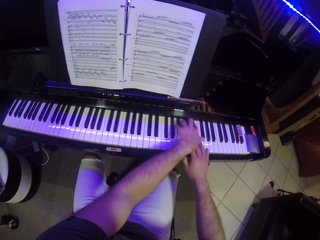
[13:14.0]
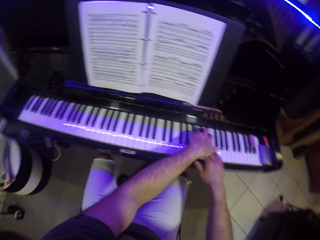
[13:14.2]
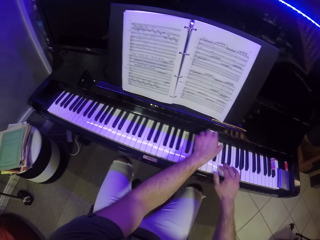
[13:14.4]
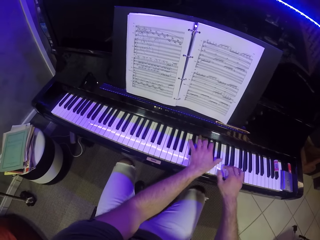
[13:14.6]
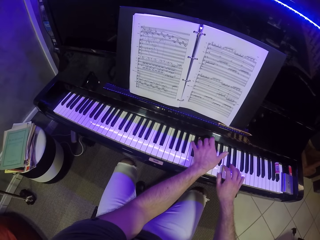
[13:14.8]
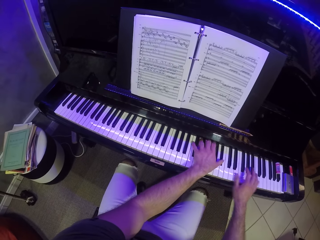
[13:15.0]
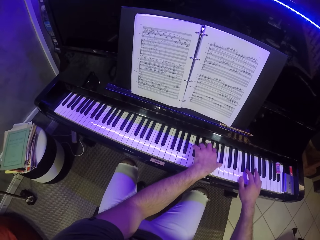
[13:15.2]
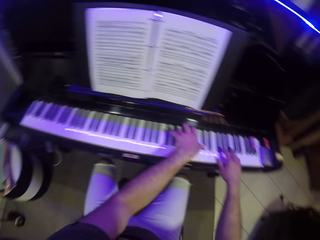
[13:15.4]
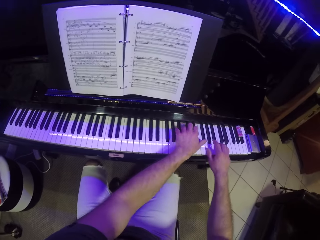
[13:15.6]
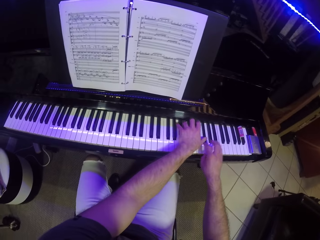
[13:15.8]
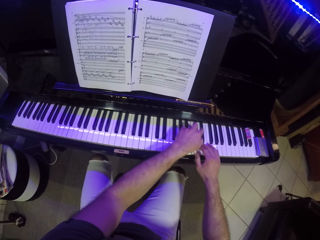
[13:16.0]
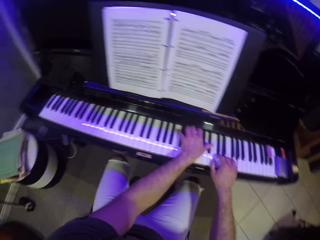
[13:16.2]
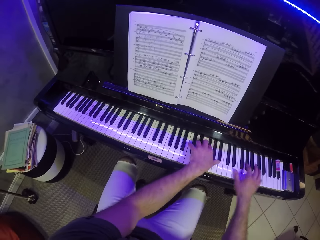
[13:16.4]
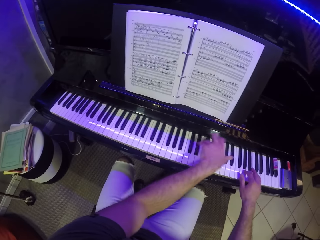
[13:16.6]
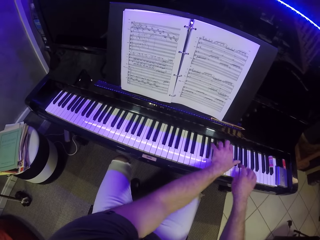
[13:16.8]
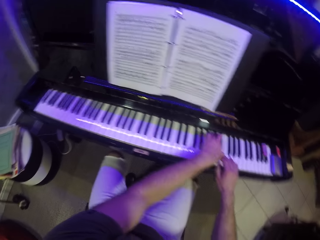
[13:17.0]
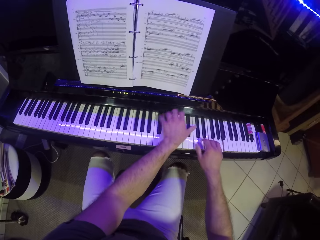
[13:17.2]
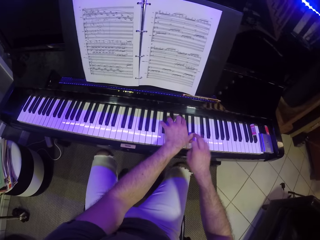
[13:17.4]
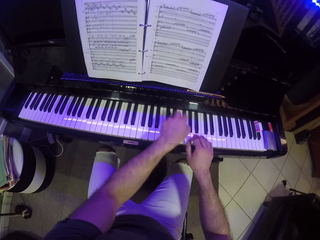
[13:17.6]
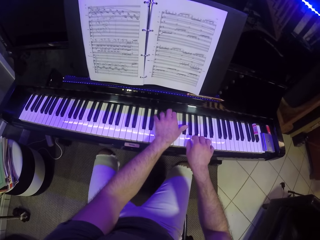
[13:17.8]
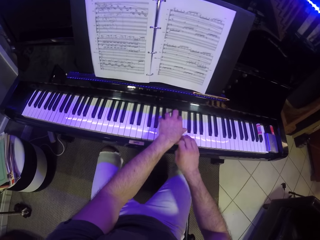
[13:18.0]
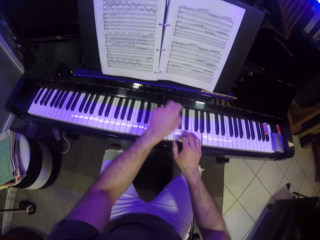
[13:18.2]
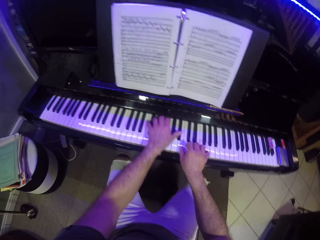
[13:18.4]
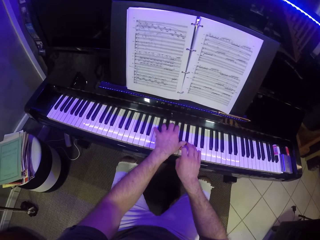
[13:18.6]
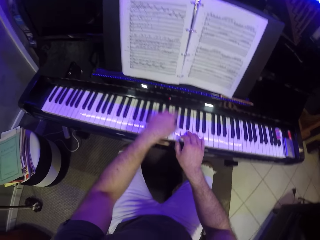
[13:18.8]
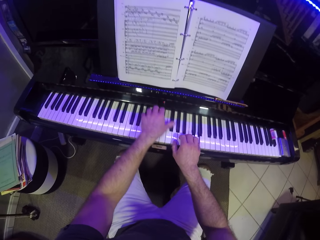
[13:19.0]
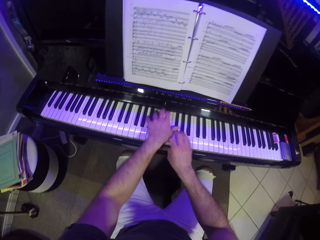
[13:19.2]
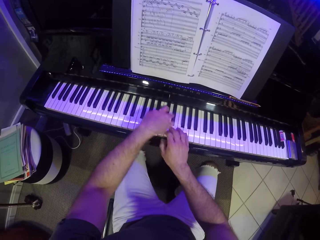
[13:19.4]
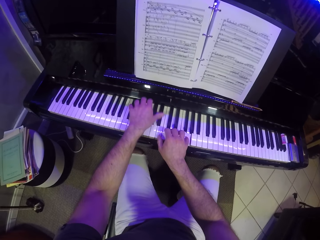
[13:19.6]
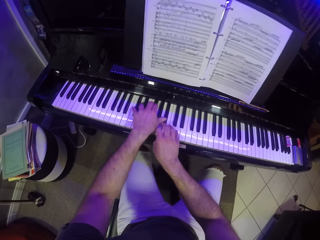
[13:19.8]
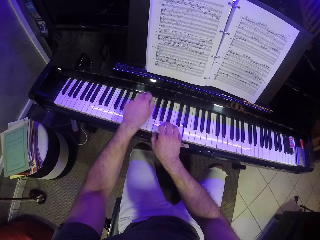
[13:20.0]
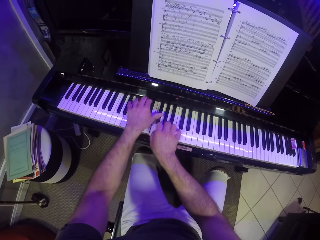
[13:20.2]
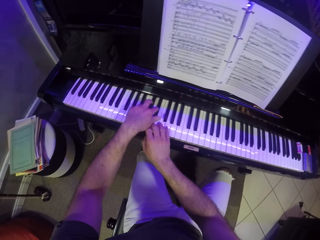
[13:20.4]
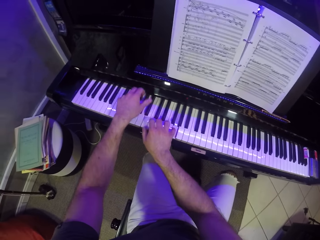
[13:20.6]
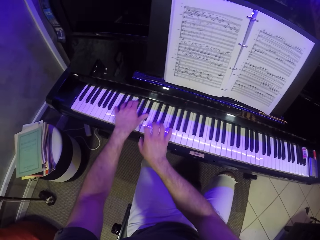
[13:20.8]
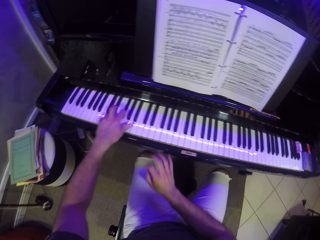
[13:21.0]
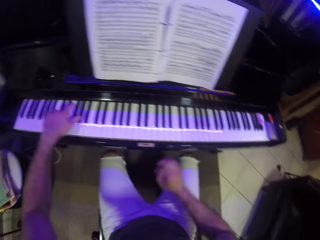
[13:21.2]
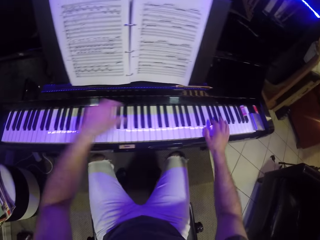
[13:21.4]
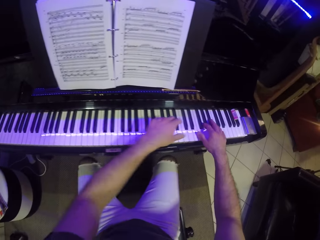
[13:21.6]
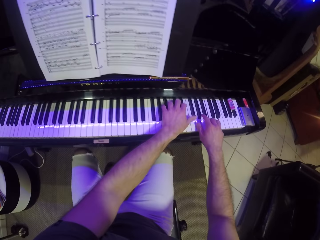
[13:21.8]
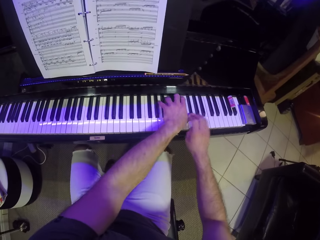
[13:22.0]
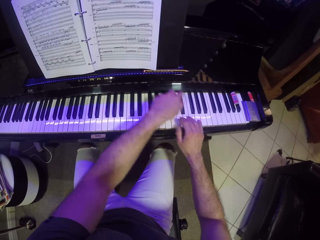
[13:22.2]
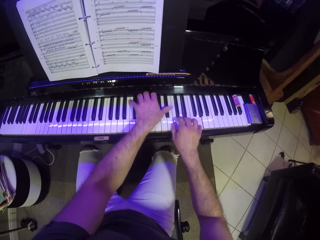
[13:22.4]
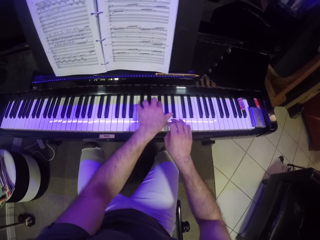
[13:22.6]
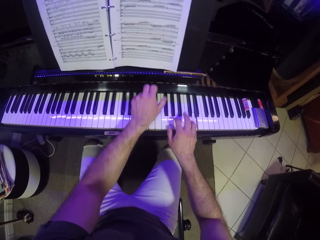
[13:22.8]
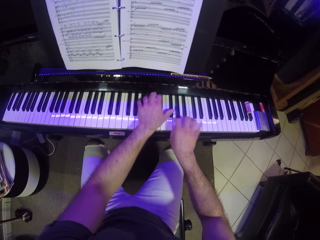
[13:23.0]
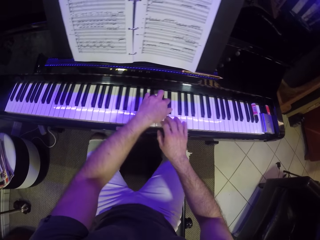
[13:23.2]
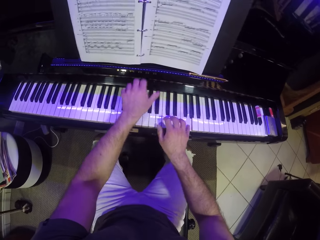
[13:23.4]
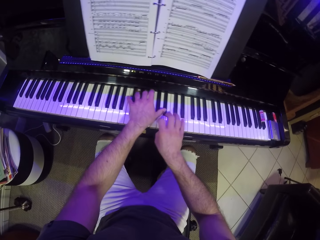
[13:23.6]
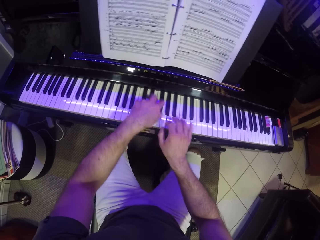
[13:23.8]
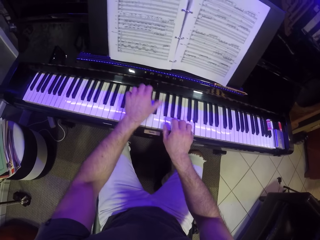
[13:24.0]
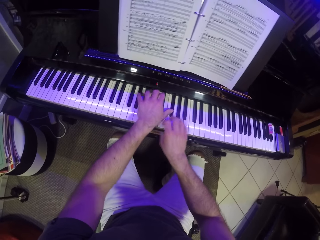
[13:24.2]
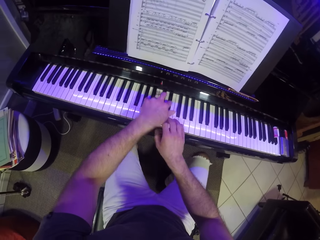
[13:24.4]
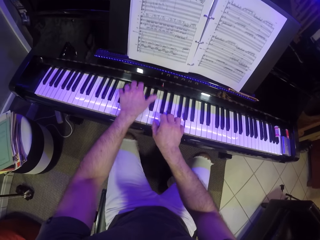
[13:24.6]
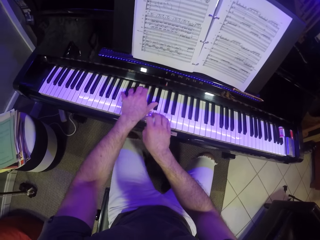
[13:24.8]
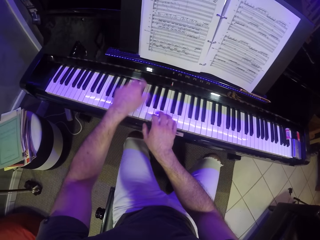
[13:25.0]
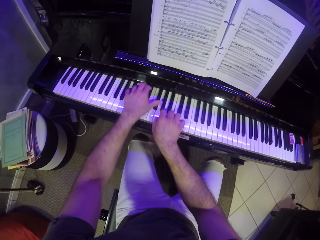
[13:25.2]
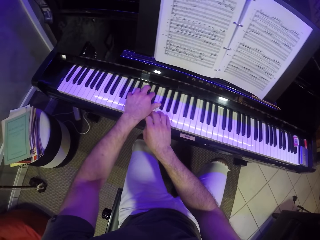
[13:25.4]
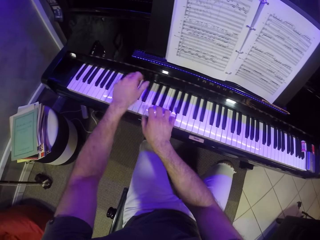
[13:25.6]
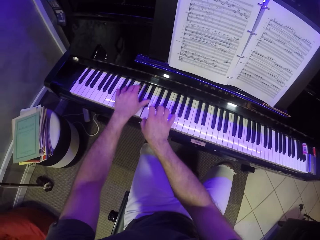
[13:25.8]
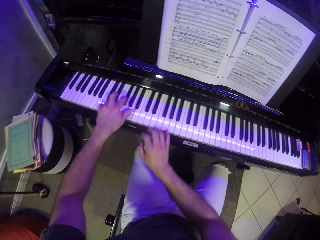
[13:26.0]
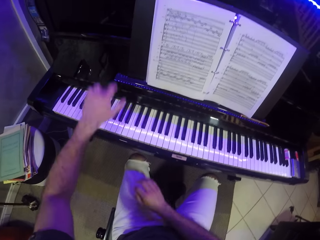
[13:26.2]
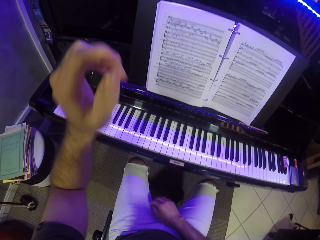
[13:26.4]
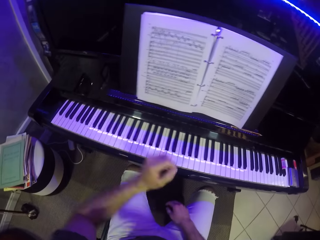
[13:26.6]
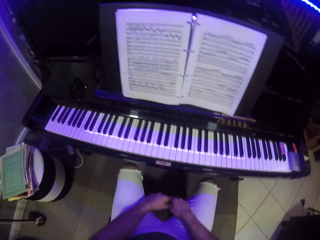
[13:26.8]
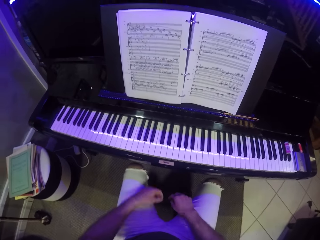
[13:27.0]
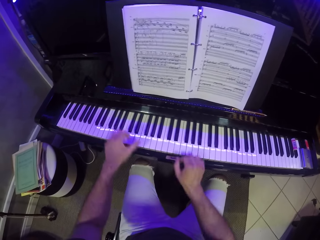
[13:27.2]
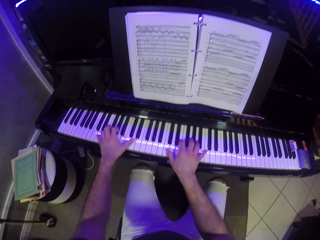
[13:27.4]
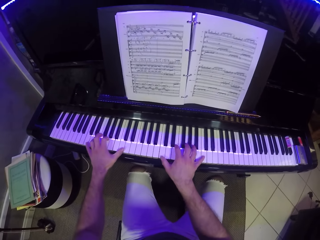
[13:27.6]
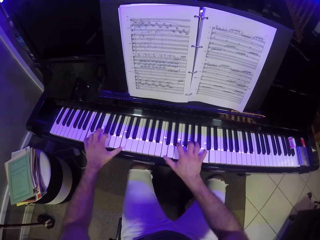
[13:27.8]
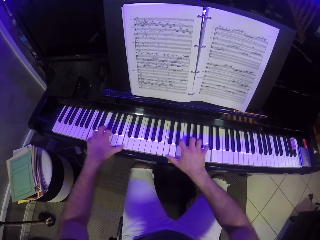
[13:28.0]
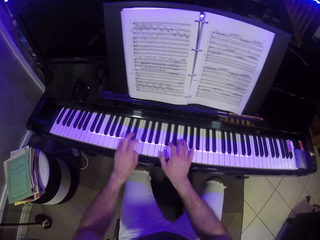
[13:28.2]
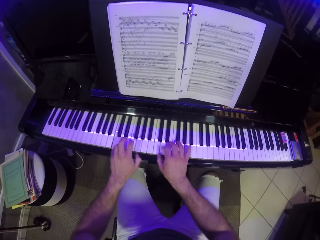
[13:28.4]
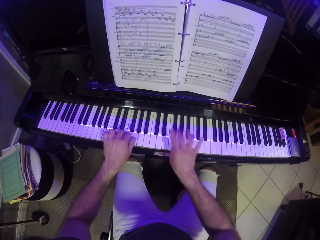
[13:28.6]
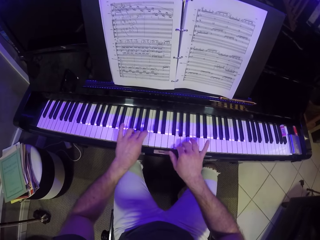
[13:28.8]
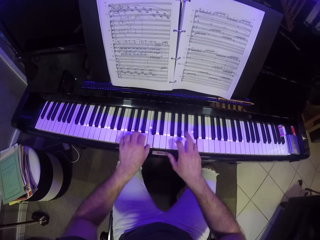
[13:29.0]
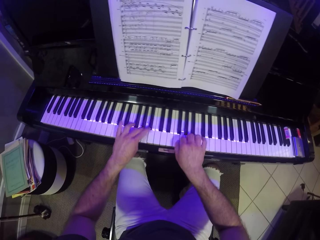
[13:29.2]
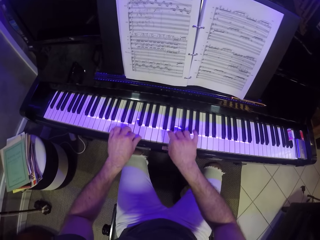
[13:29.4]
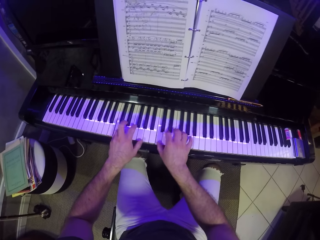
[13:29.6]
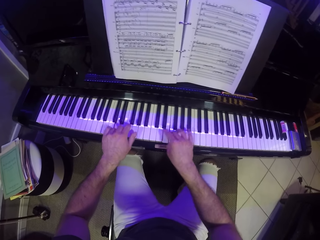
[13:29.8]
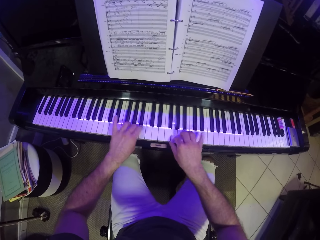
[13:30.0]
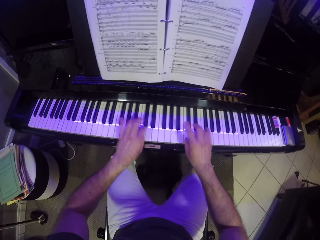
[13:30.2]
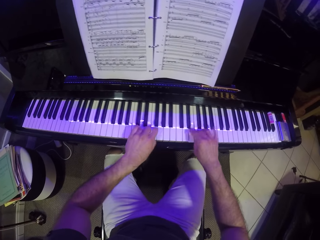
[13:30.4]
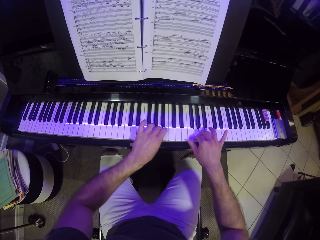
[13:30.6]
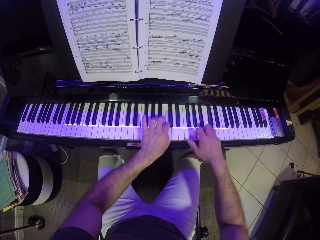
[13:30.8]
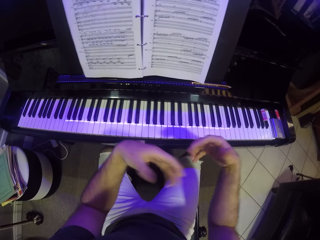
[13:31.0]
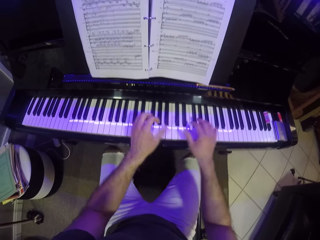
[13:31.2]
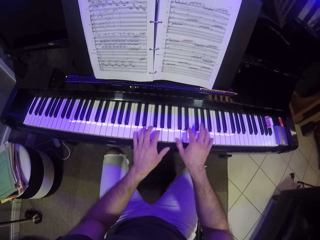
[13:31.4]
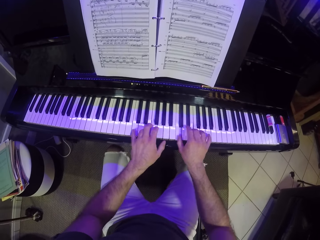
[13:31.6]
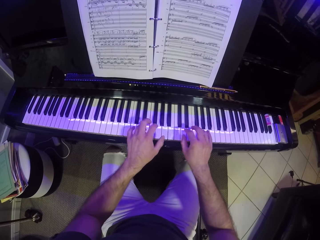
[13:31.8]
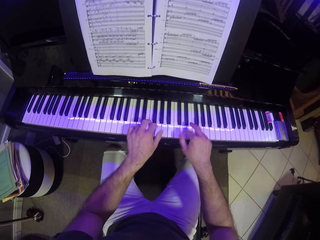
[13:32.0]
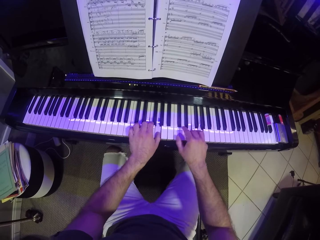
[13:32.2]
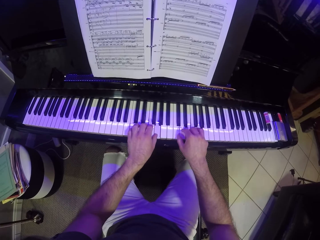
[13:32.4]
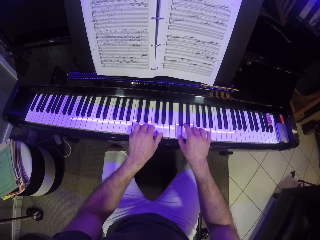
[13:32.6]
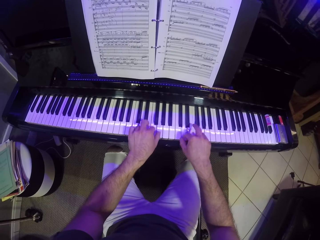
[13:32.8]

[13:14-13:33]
The camera wearer sits on the chair on the floor. He plays the music keyboard with both his hands.

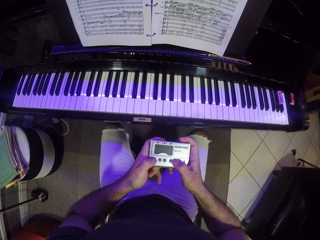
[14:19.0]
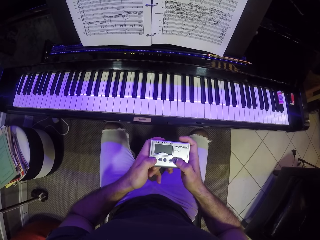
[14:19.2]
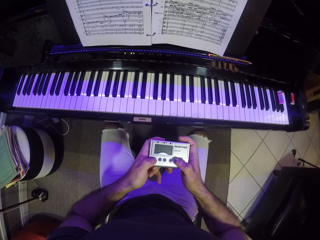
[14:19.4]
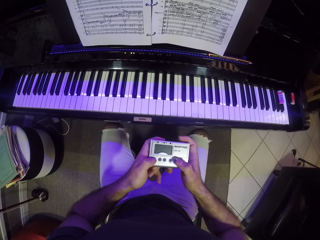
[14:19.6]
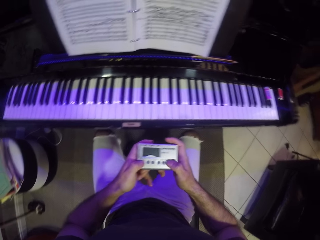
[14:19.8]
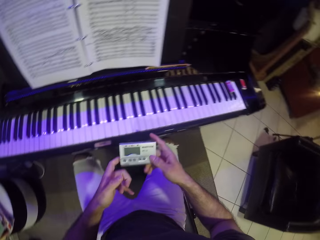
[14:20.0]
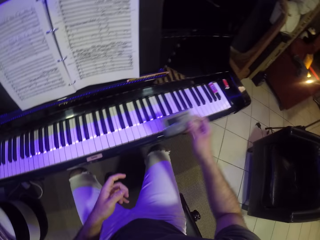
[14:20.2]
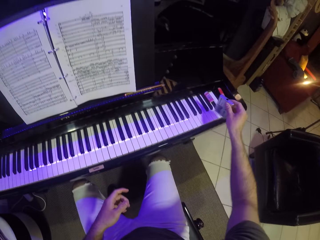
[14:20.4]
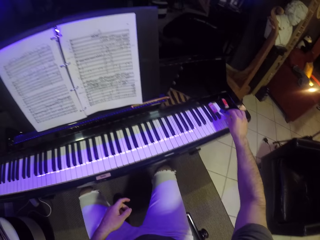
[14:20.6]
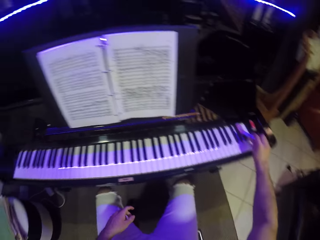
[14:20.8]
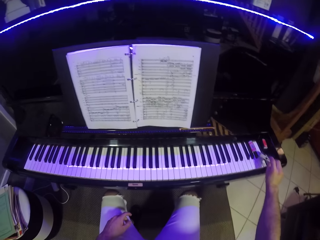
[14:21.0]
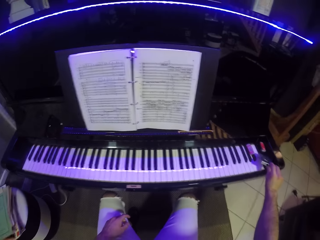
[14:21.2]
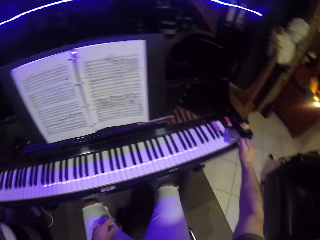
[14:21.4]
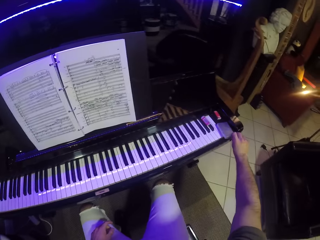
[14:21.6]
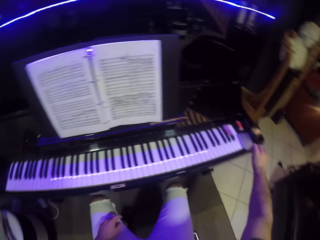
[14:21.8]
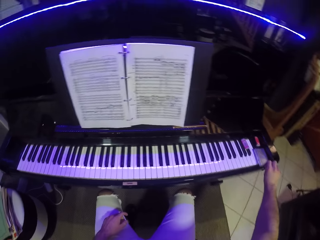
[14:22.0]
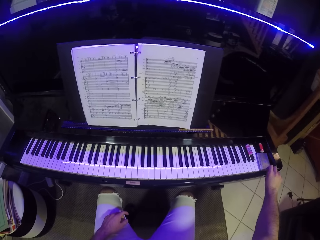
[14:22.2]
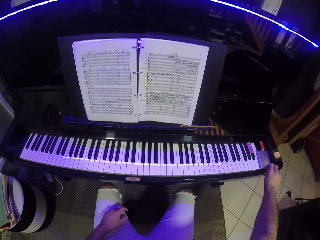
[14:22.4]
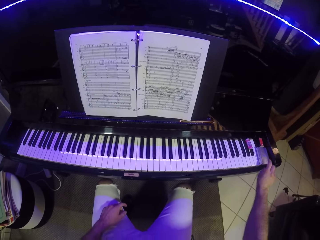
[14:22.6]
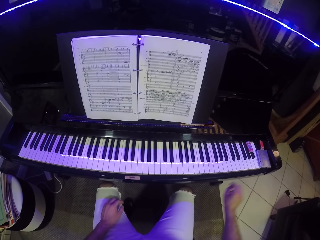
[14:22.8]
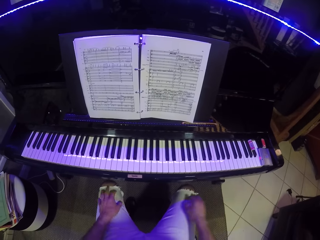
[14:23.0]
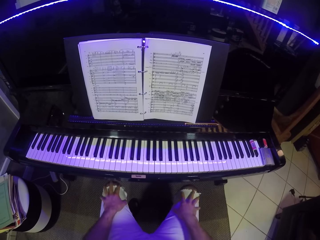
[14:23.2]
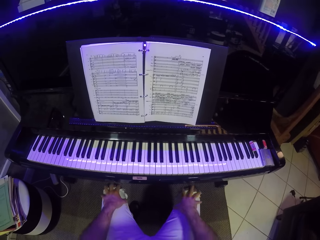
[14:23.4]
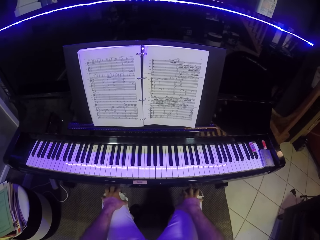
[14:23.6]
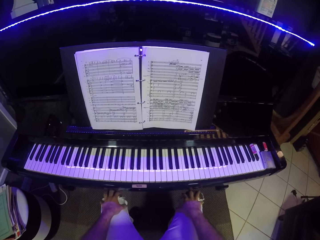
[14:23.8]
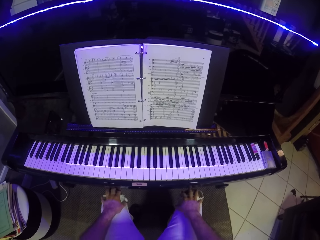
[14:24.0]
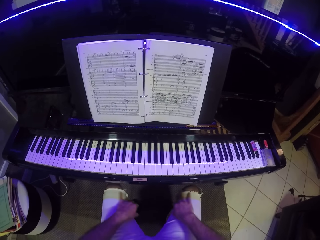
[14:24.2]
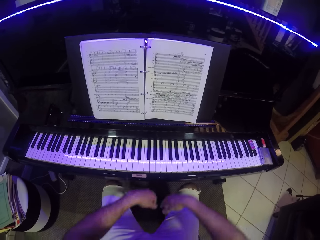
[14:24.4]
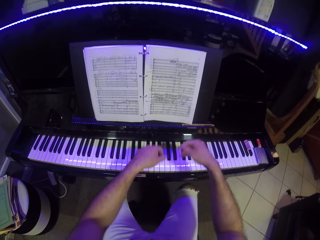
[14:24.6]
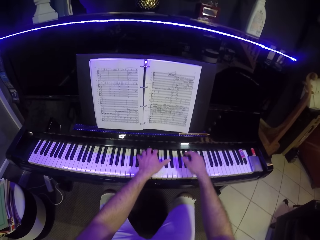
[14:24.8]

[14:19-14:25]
The camera wearer drops the electric tuner on the piano with his right hand. He puts his hands on the lap, rubs his left hand on his left leg, and rubs his right hand on his right leg. He looks at the book.
